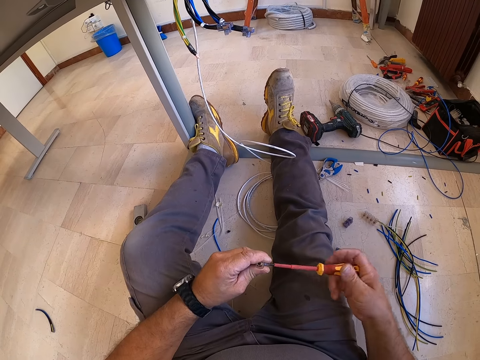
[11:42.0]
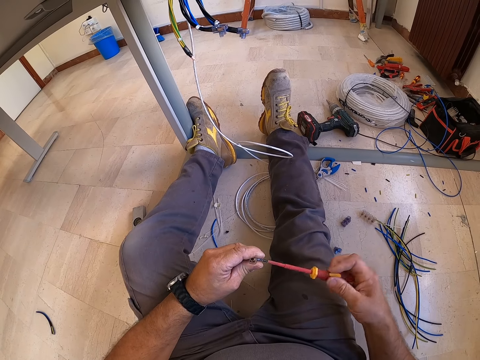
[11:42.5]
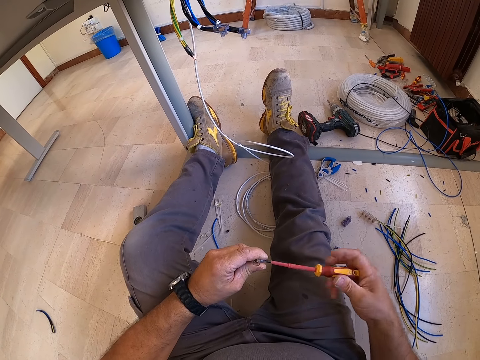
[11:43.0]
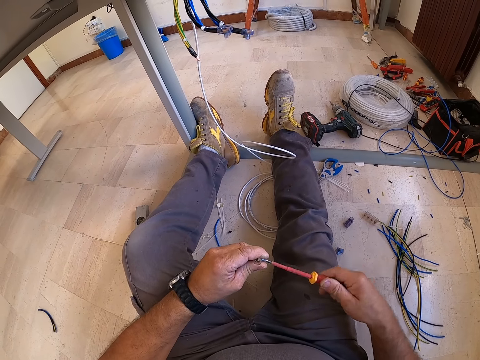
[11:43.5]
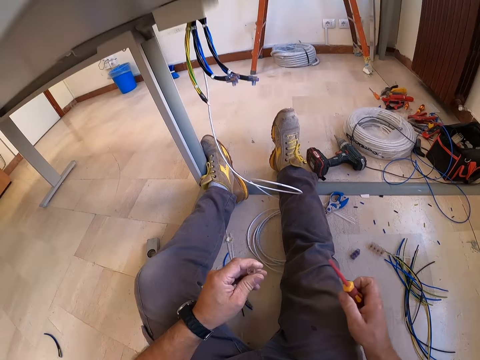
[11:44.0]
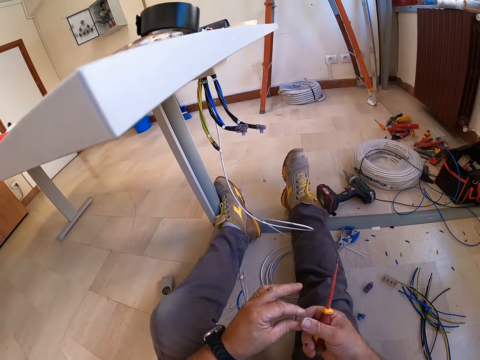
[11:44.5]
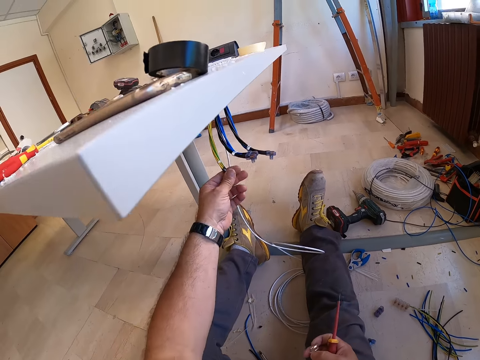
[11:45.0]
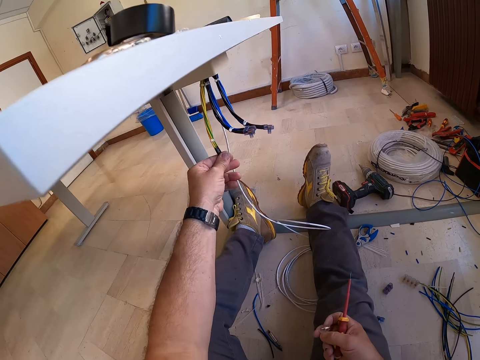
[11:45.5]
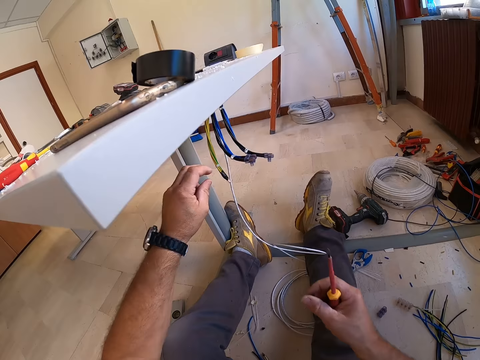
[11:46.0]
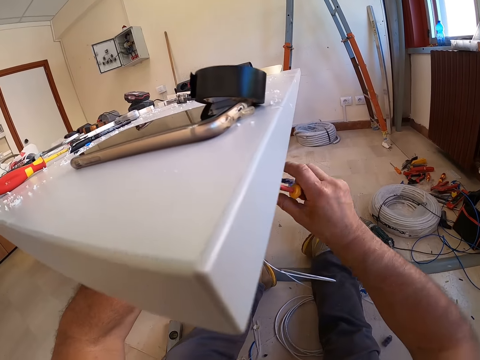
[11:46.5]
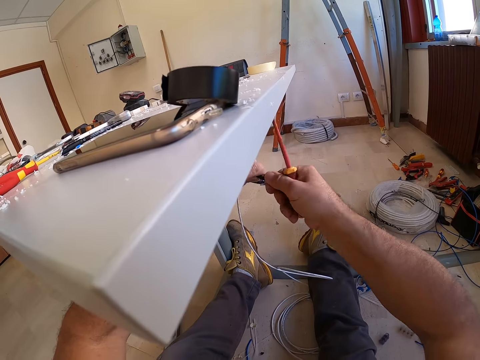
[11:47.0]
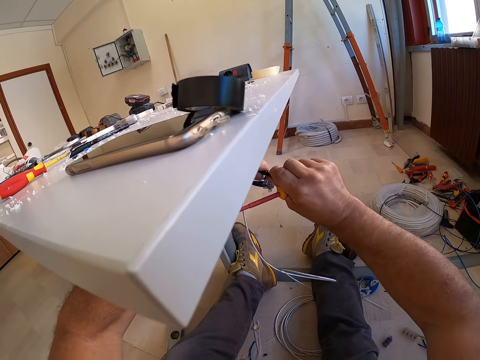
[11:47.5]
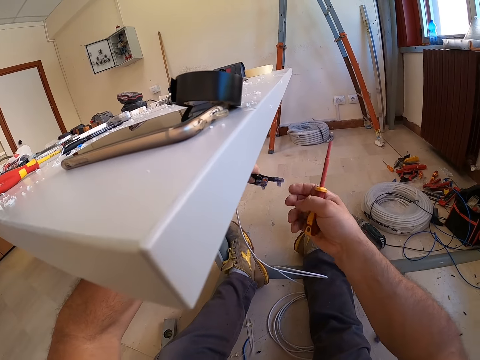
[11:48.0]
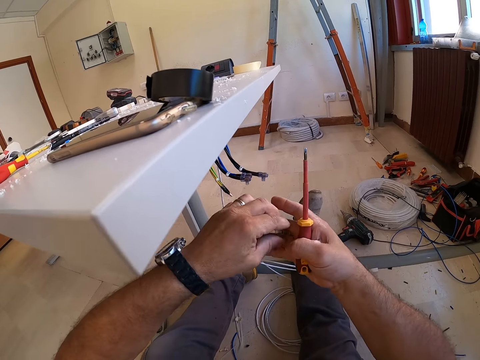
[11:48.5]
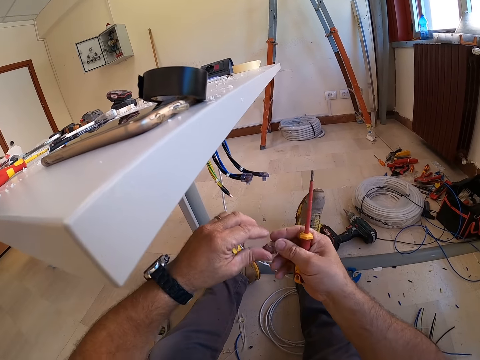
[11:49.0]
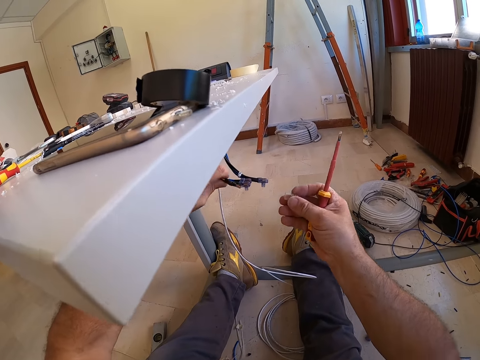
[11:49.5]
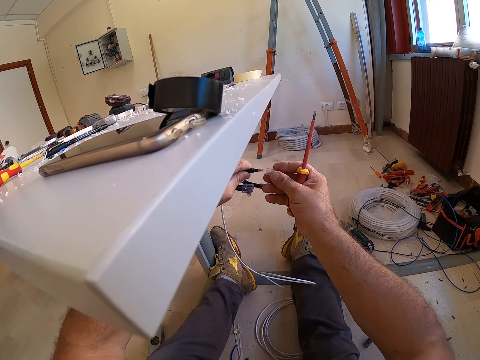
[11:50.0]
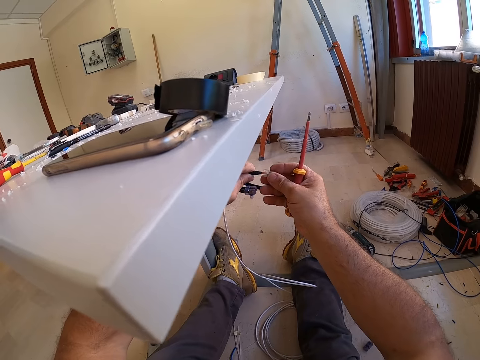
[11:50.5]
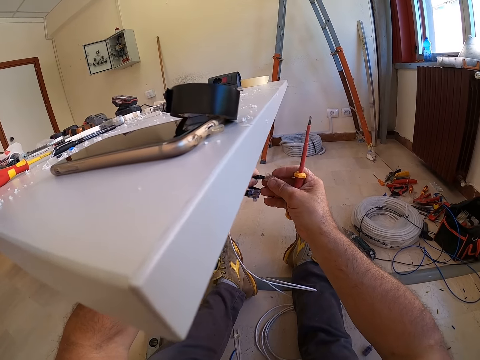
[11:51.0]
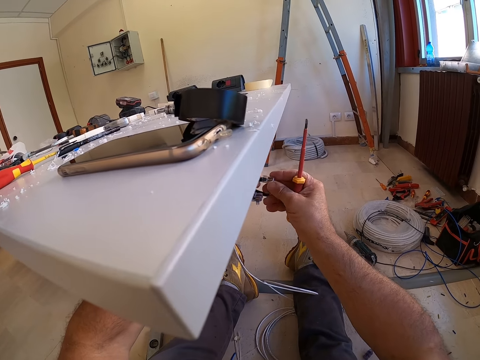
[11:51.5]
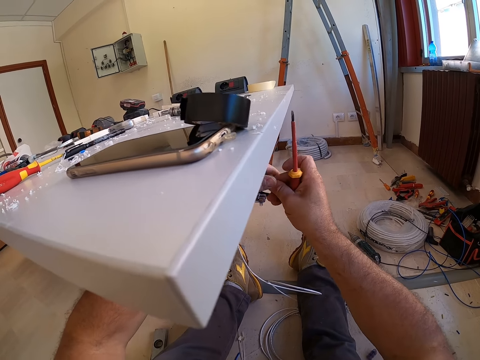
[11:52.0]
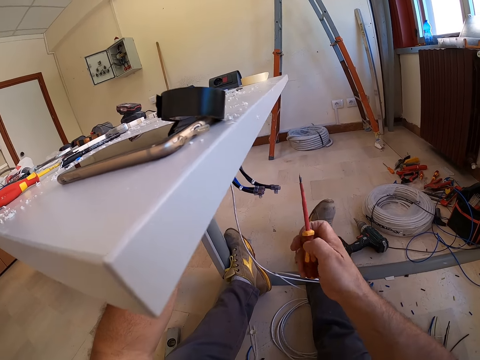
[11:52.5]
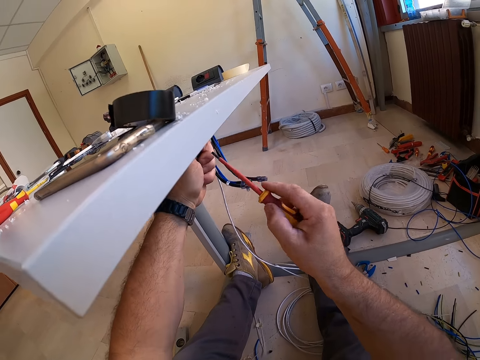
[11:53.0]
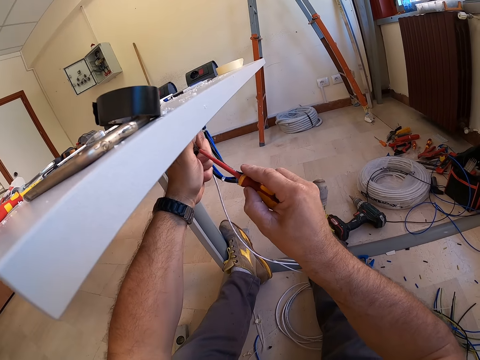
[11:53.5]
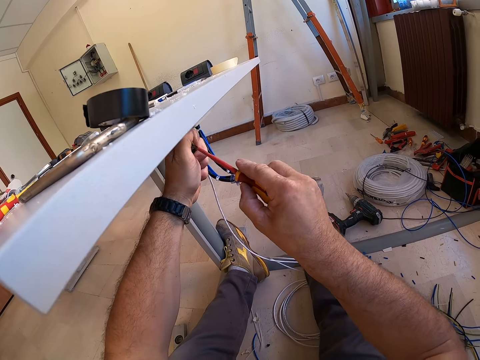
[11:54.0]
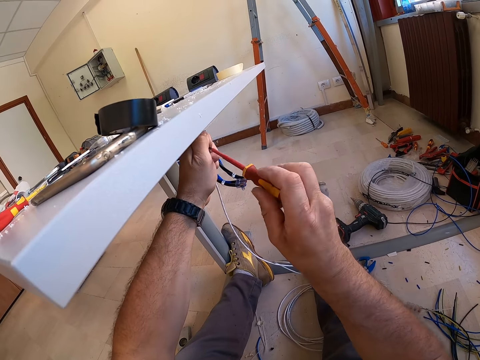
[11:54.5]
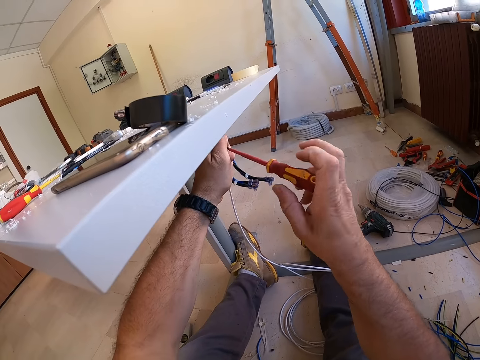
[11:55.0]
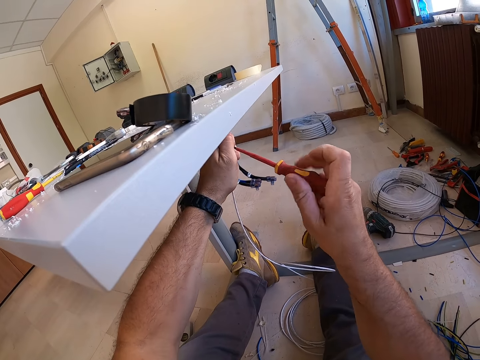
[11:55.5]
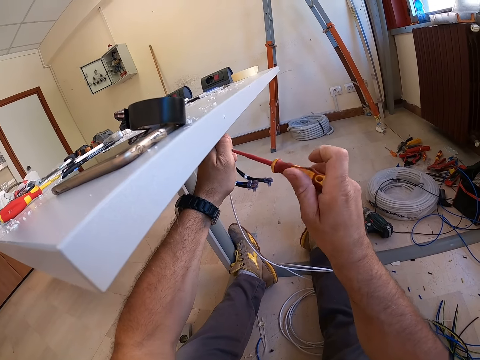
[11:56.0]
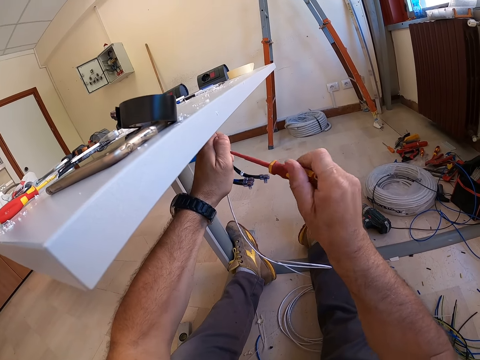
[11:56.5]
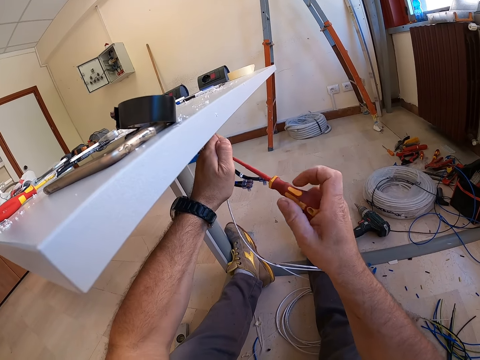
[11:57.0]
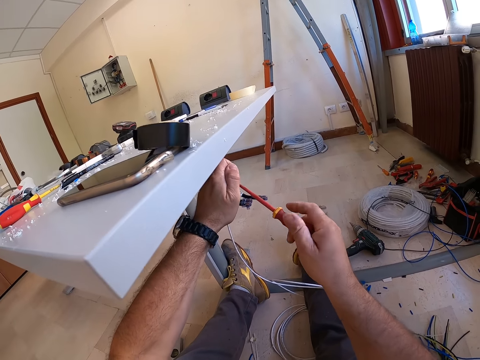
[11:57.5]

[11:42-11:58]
The camera wearer holds the wire. He twists the cables under the table with his hands. He folds the wire. He holds something. He fixes the cable clips on the cables under the table. He screws the cable clips on the cable with the screwdriver.

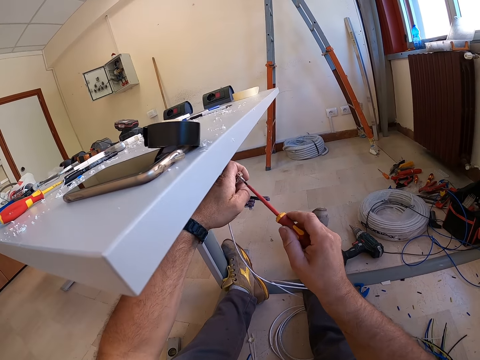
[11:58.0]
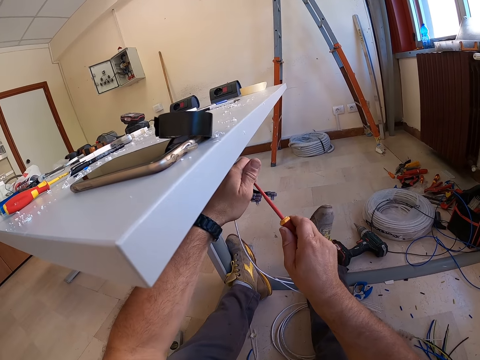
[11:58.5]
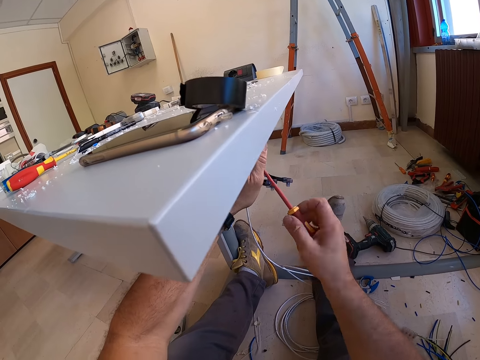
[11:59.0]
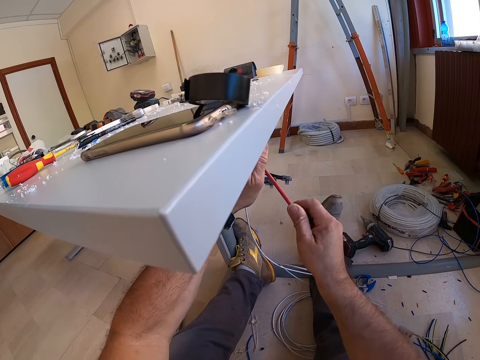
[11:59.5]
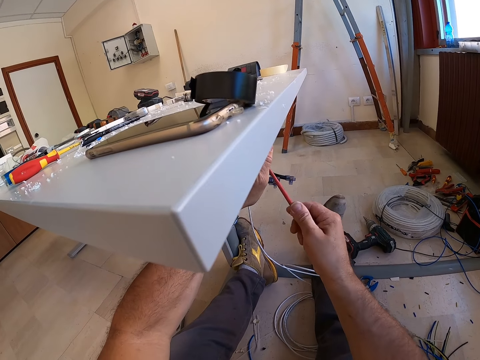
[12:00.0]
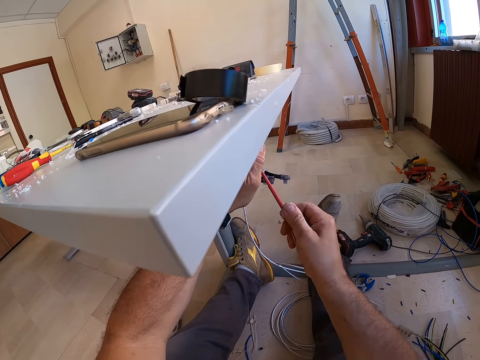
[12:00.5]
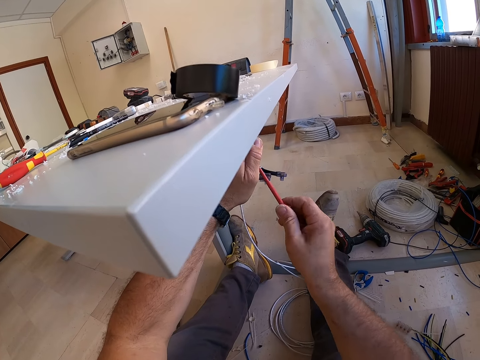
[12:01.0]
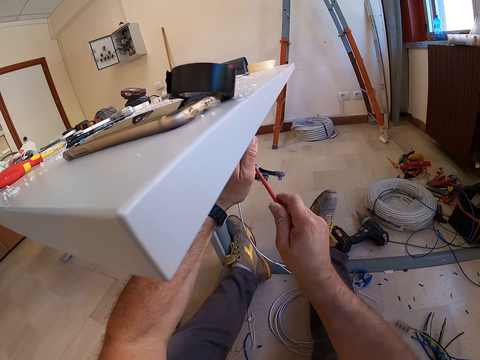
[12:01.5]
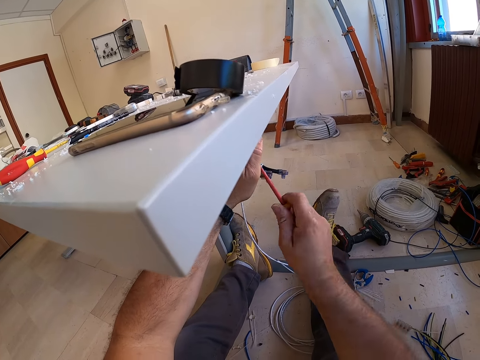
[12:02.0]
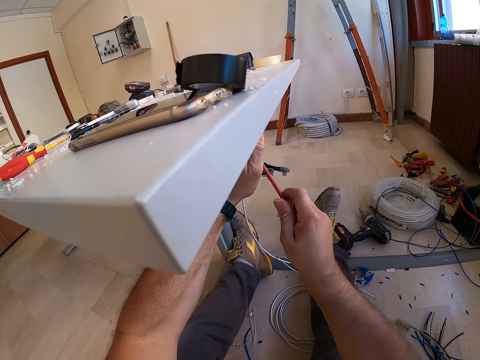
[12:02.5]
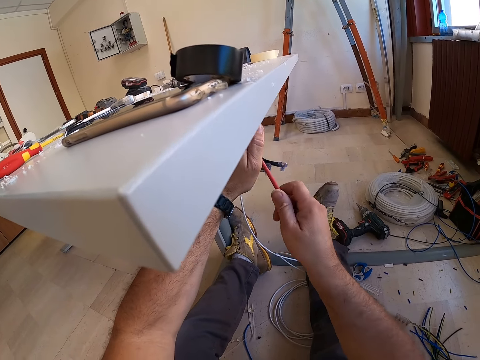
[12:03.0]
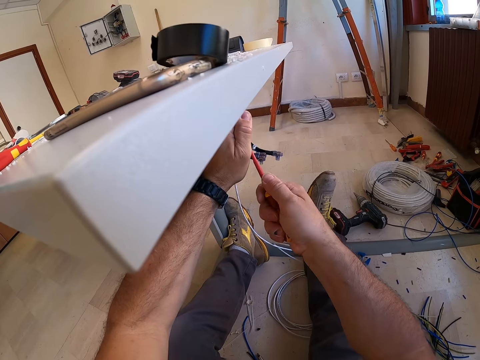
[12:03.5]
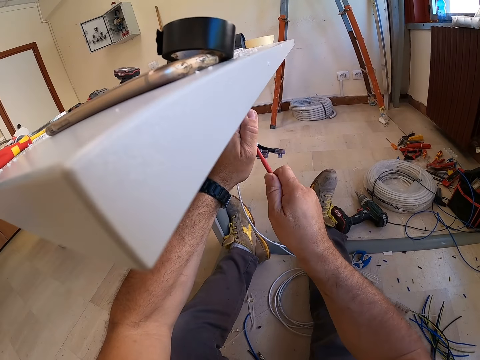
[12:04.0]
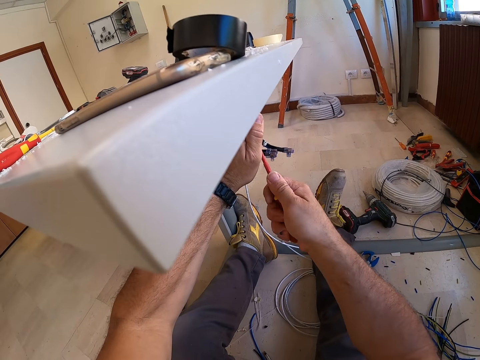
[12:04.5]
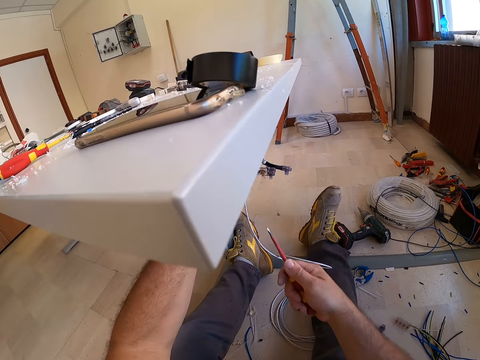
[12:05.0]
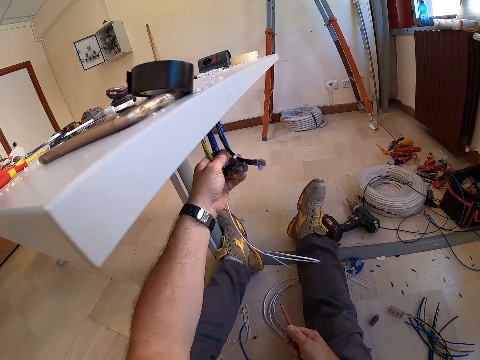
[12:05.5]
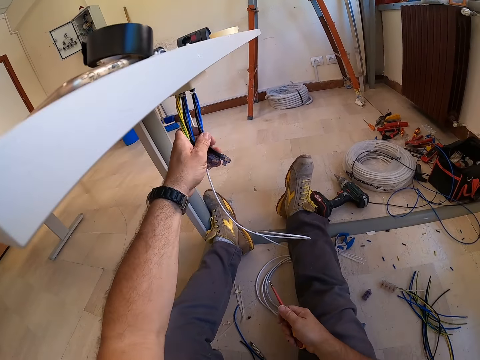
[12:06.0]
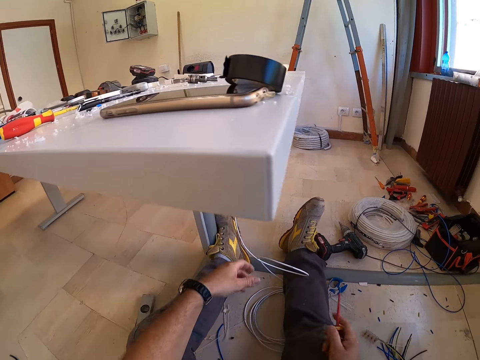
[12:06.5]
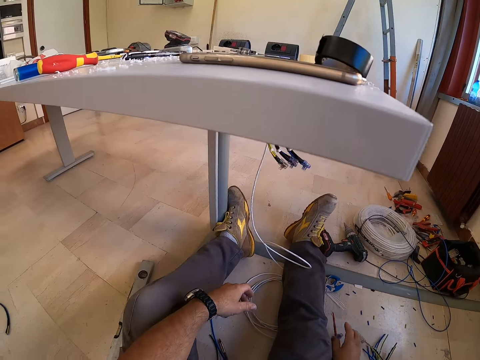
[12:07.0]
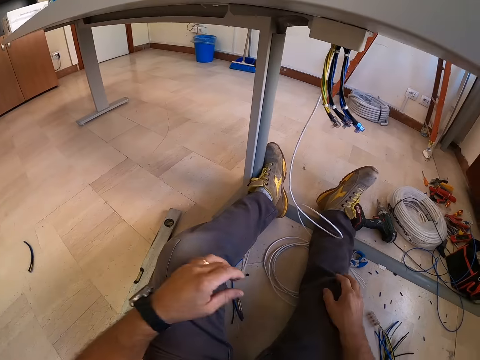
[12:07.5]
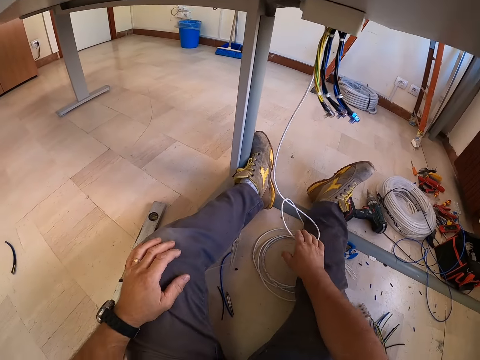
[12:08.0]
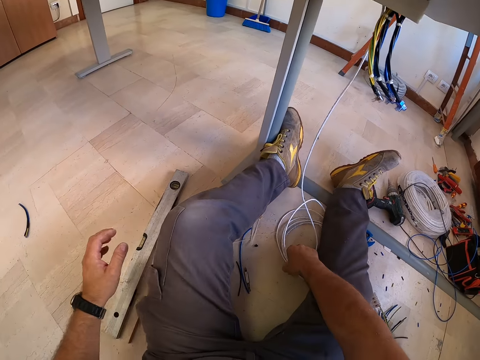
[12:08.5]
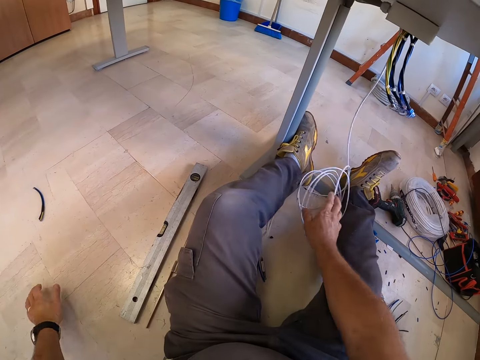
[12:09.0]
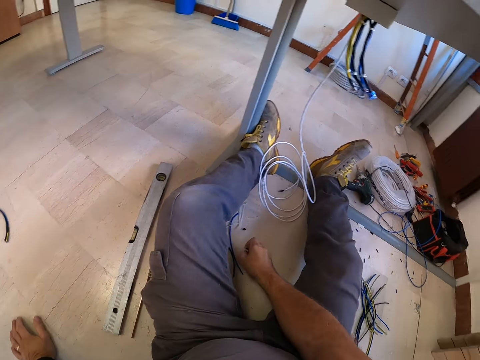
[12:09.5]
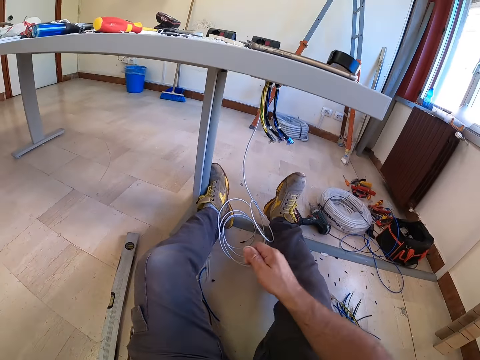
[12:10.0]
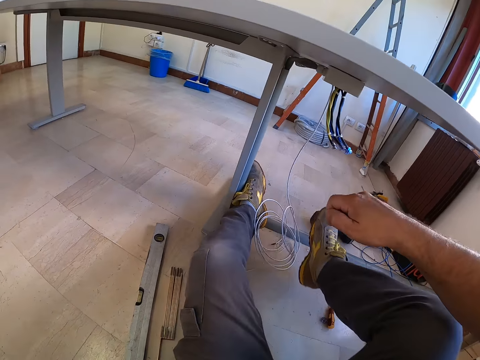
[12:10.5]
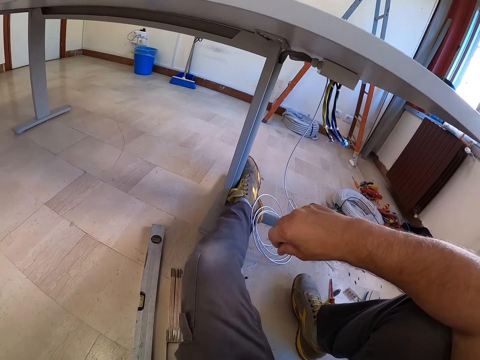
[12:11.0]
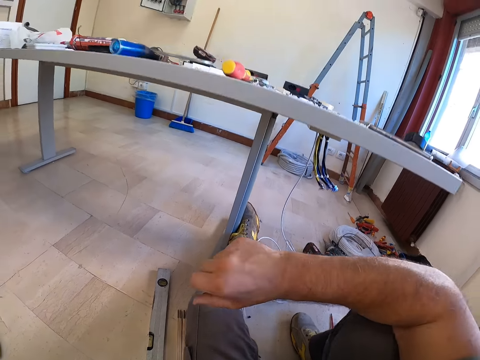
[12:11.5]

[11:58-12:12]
The camera wearer holds the wires. They drop the screwdriver on the floor. They hold the wire. They move a cable on the floor. They pick up something.
